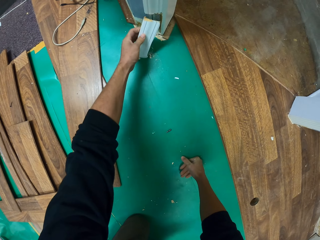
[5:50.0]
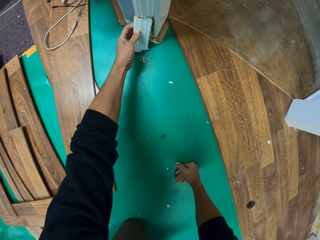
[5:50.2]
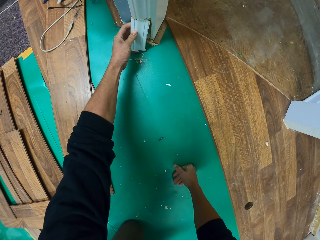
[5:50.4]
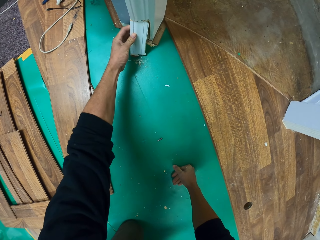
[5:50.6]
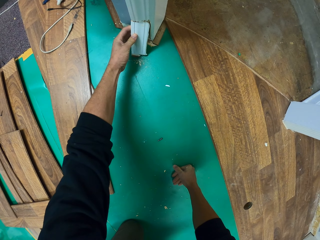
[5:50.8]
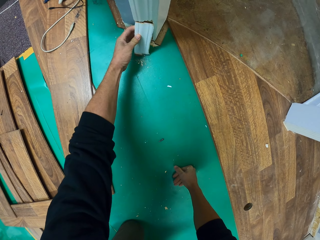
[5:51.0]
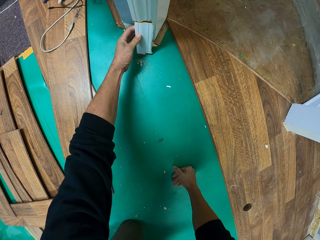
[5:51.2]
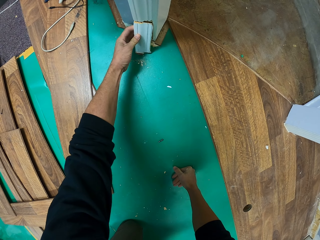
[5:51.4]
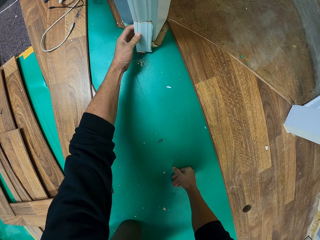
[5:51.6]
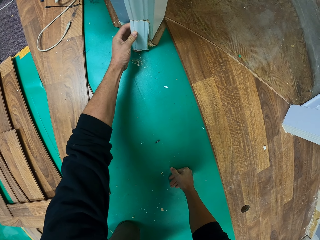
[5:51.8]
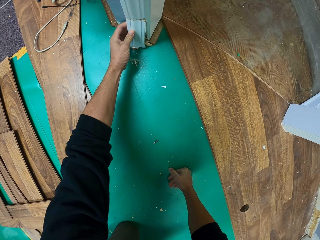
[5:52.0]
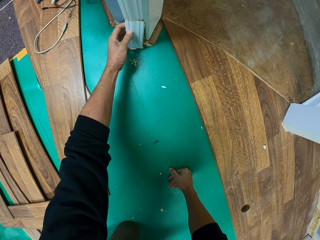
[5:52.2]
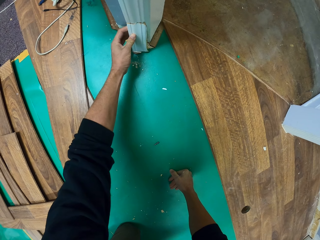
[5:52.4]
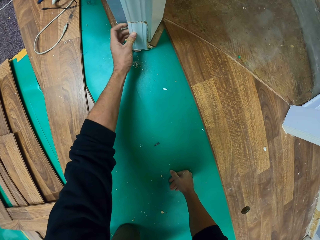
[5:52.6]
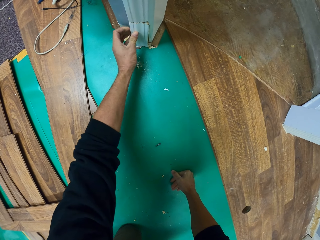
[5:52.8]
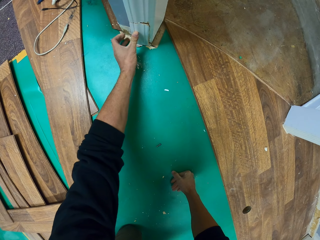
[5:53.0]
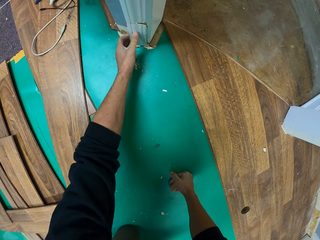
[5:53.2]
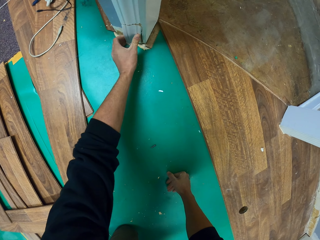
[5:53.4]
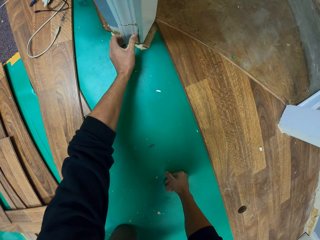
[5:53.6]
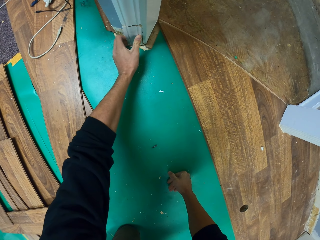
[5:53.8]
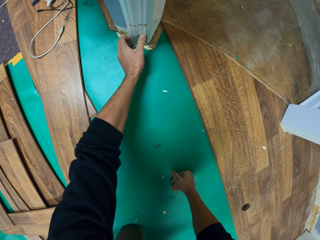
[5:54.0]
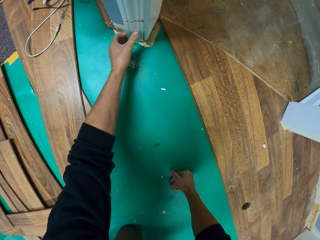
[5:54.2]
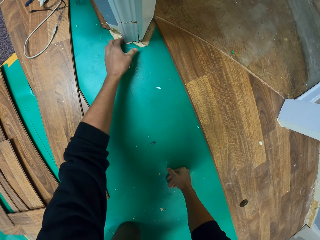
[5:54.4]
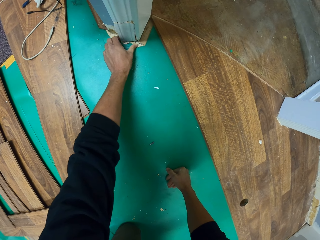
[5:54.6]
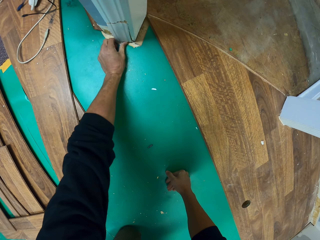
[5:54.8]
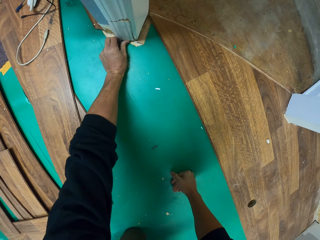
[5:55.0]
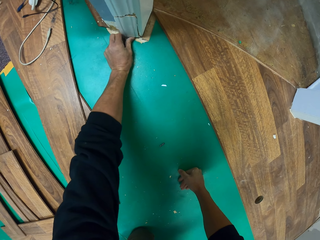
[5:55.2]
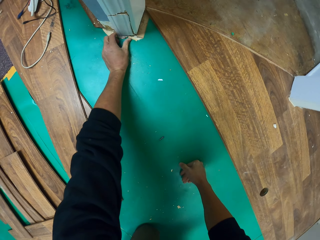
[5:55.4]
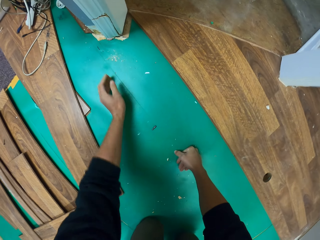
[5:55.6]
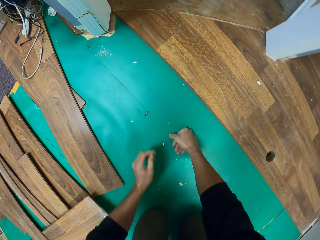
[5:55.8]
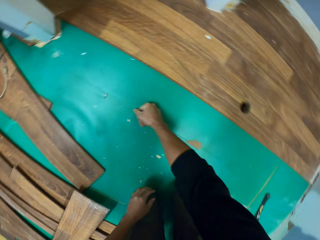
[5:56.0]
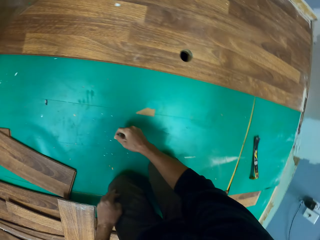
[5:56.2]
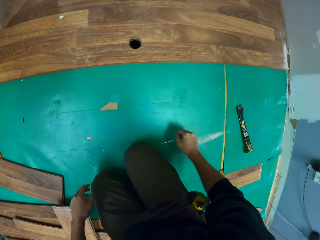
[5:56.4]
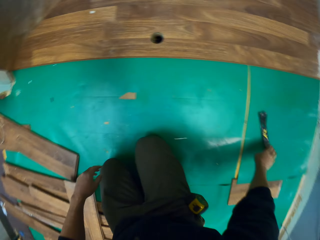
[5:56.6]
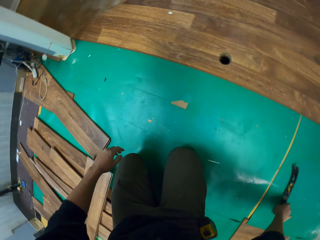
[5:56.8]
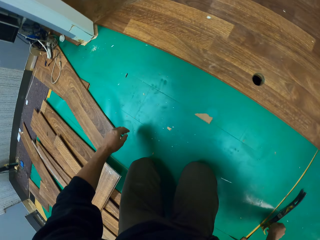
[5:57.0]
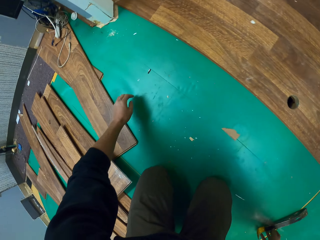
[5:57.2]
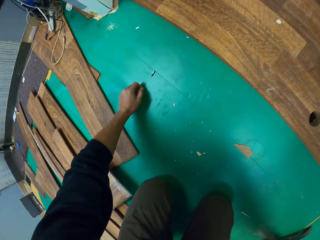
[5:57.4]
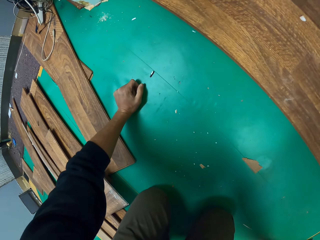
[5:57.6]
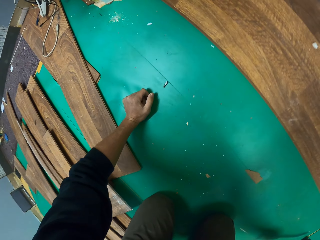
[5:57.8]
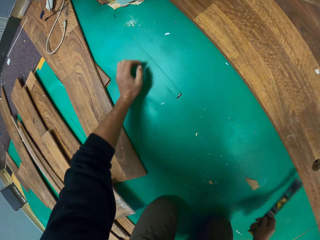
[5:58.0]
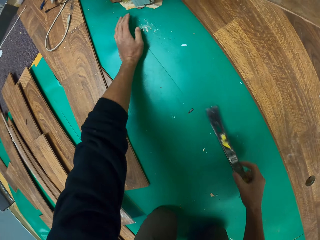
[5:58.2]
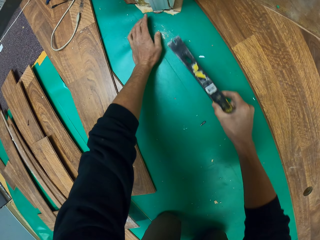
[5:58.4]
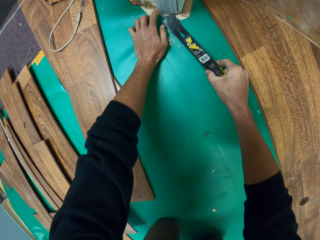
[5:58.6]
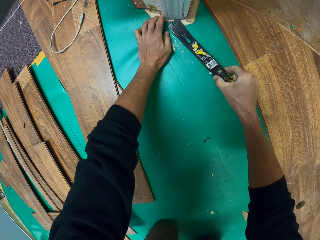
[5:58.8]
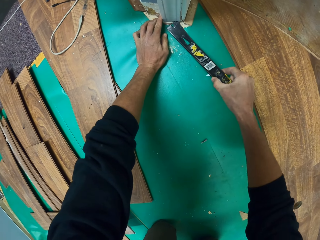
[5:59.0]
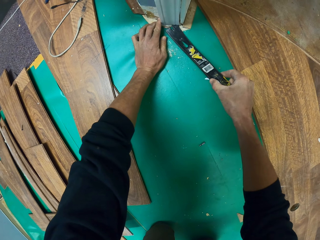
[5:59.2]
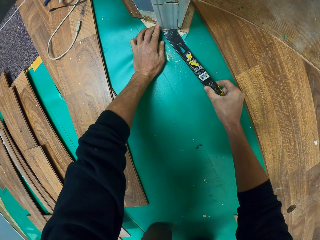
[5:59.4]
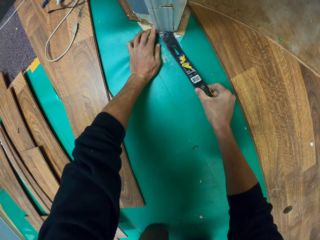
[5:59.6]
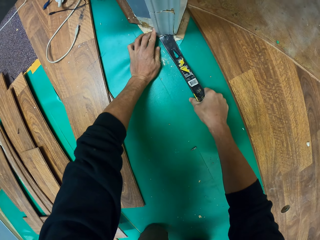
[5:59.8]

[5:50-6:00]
The camera wearer fits the wood. They fix a broken piece of the door frame. They pick up the metal rod or pry bar. They fix the wood.

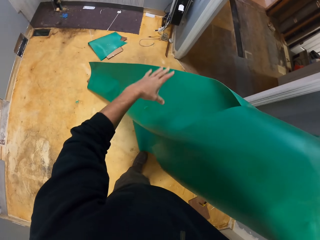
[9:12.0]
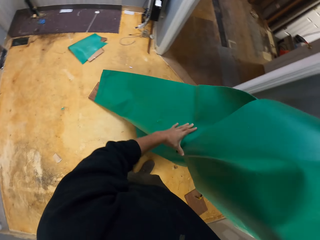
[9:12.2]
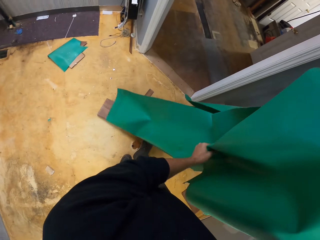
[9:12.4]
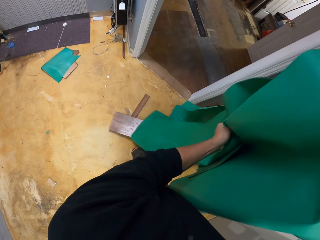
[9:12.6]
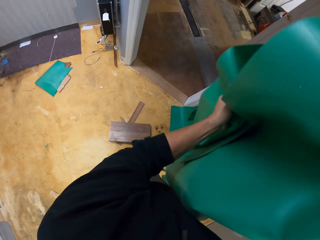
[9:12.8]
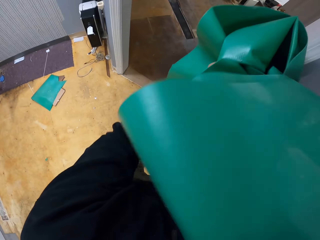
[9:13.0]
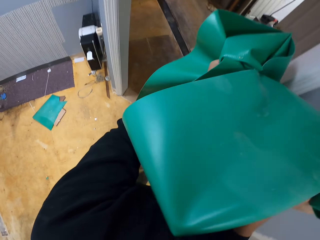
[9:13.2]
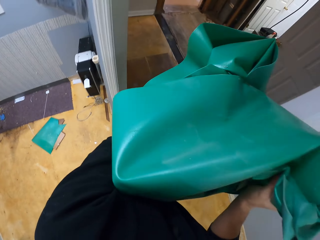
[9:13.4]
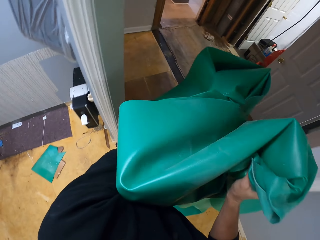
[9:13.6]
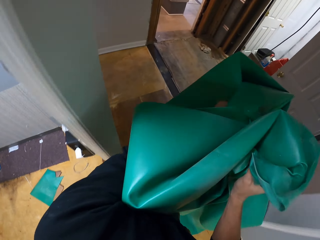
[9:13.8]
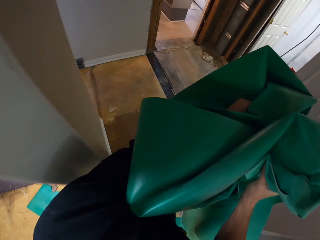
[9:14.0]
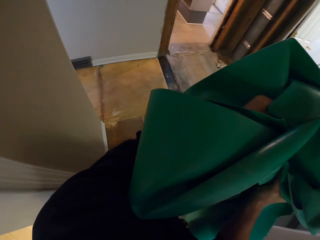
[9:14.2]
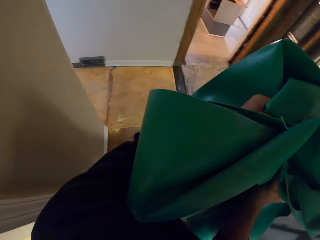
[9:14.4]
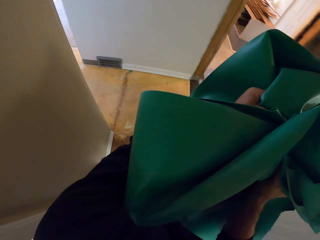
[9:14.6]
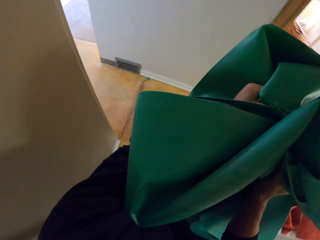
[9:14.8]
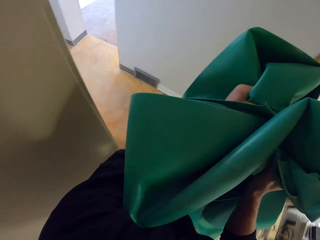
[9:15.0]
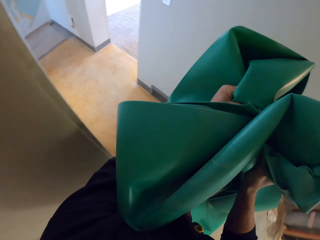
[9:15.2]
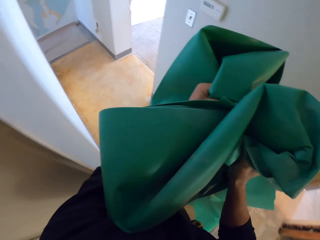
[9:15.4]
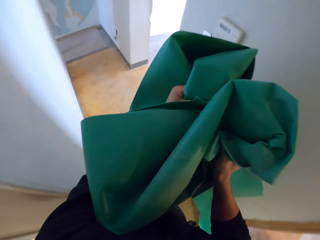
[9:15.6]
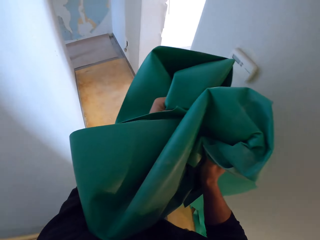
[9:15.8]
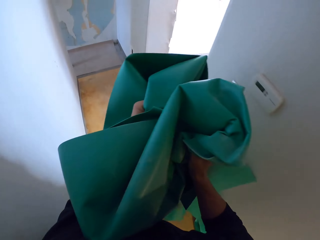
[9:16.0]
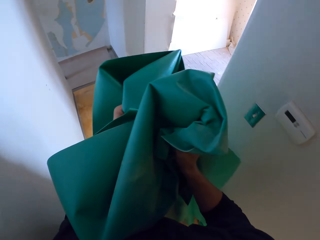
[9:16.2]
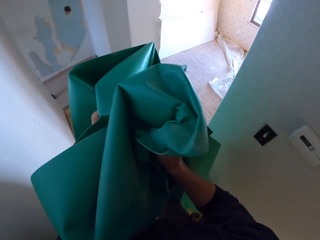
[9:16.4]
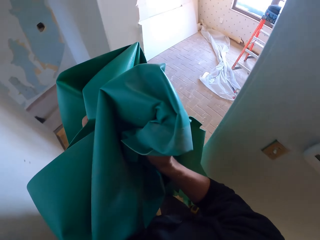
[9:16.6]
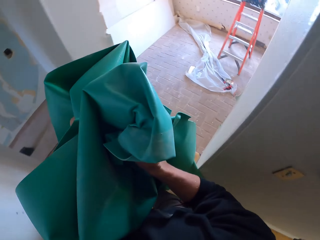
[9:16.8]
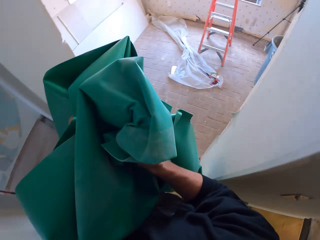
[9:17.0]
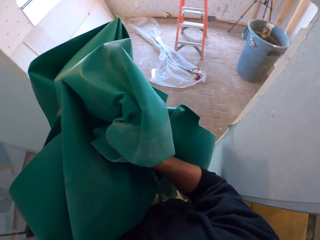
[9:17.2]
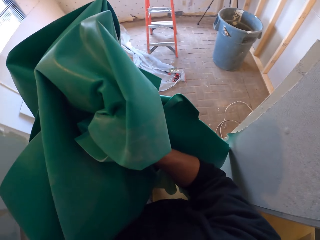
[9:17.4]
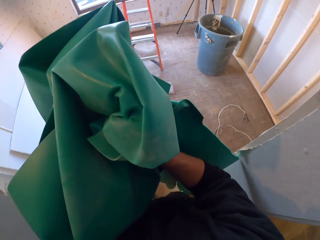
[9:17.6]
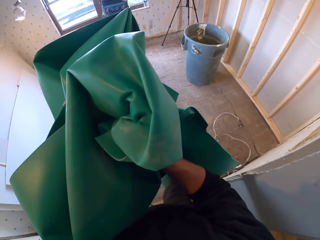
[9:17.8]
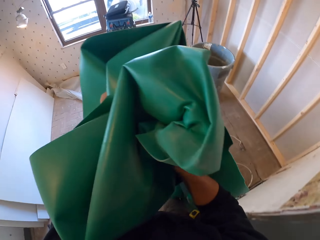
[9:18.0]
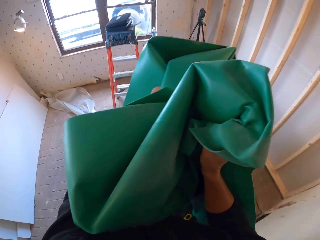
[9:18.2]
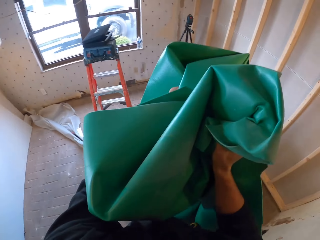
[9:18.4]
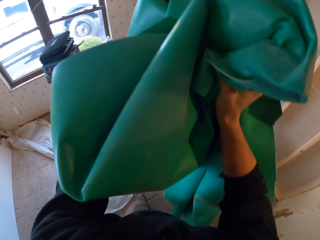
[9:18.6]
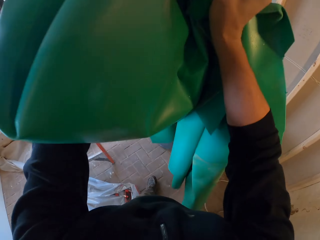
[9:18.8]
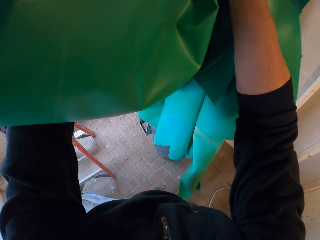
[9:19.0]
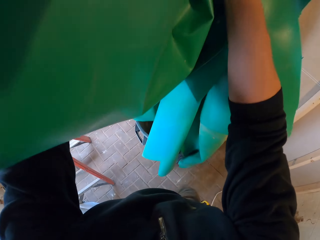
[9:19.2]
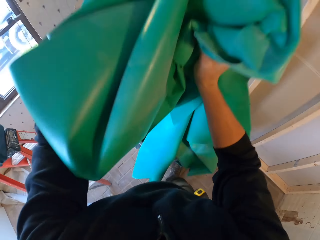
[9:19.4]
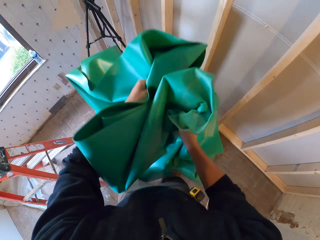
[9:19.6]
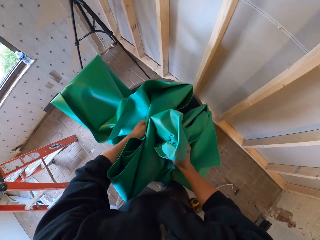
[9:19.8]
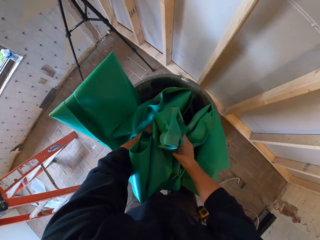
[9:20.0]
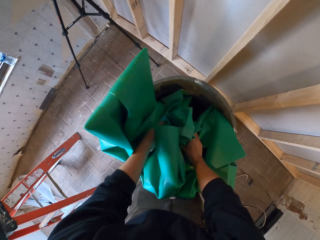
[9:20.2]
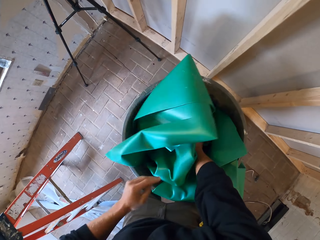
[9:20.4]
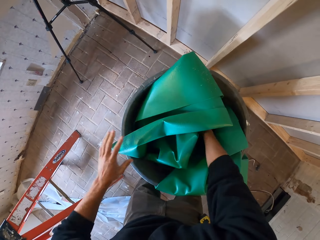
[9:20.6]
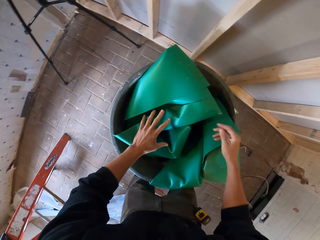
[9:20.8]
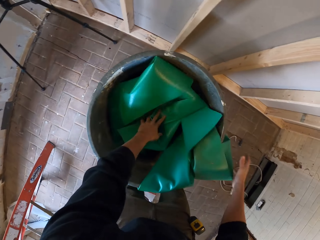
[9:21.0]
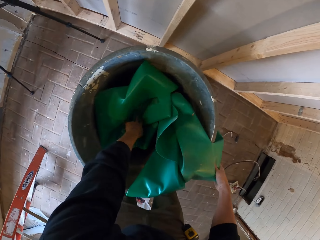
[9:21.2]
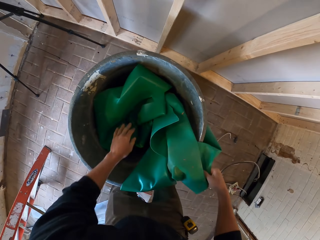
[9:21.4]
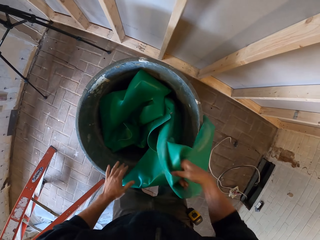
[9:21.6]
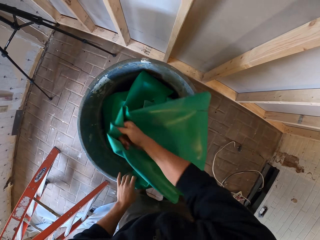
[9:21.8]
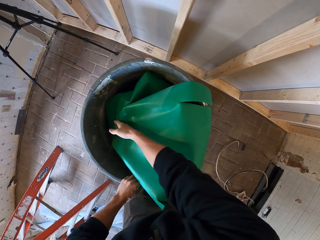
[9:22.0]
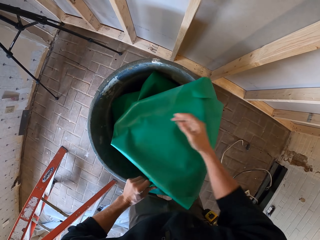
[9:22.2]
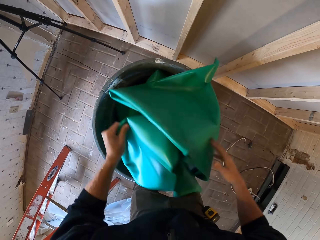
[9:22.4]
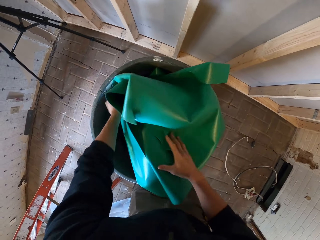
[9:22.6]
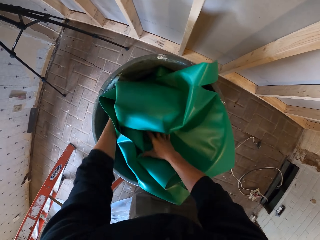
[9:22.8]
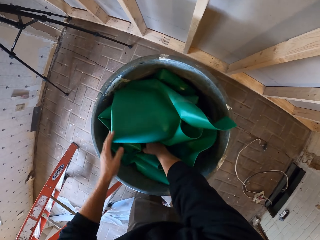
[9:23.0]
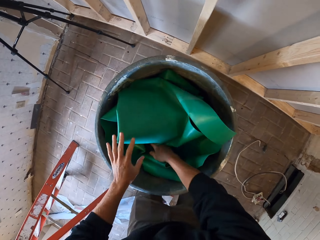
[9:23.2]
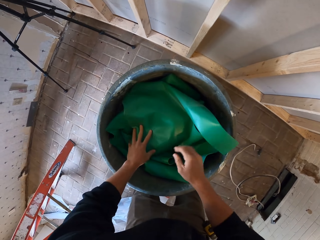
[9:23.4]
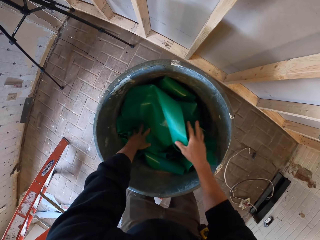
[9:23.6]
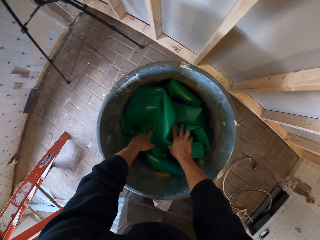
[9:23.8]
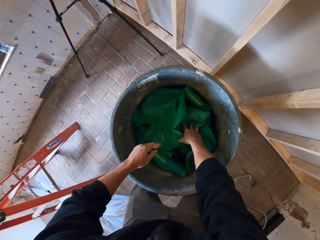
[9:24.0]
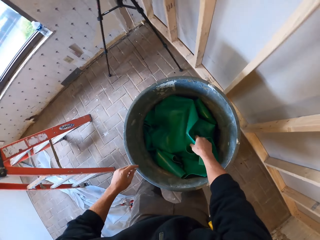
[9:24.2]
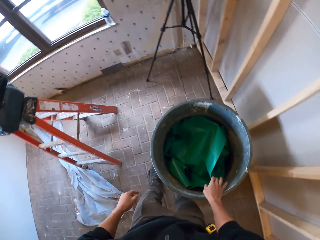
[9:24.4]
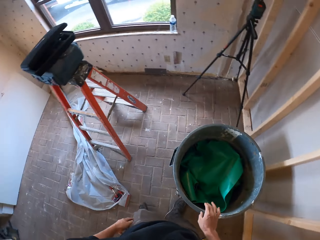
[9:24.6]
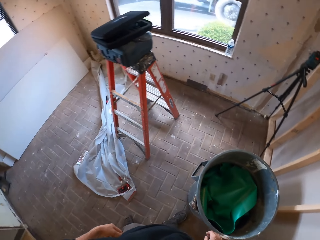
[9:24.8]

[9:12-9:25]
The camera wearer walks around the house. They put the plastic carpets in the dustbin.
